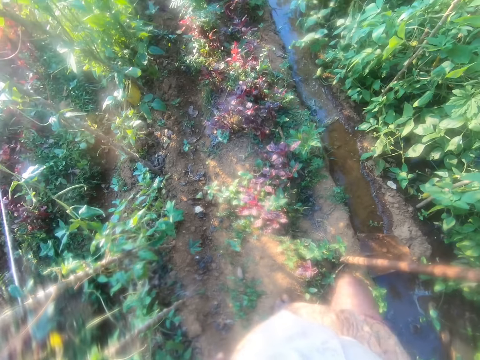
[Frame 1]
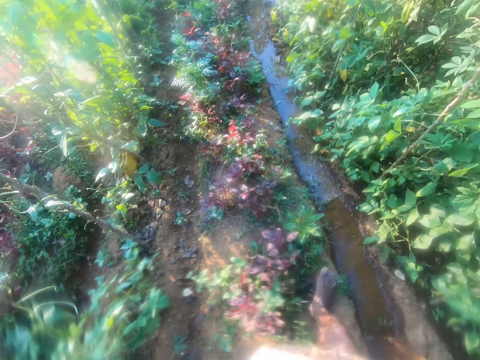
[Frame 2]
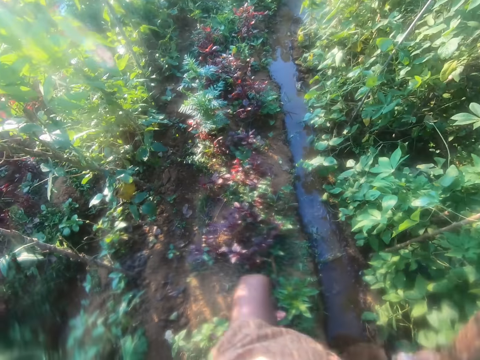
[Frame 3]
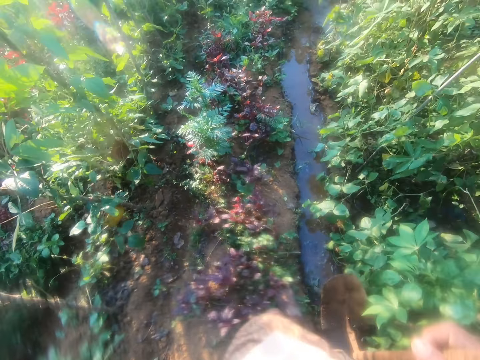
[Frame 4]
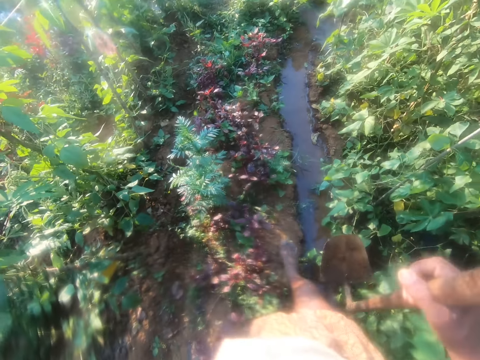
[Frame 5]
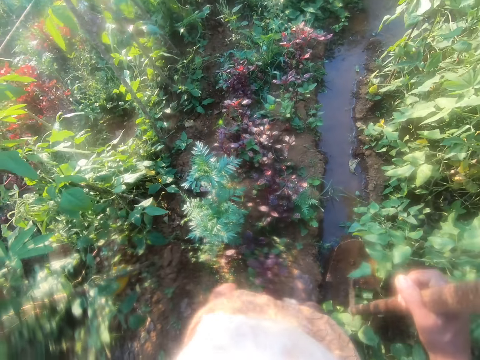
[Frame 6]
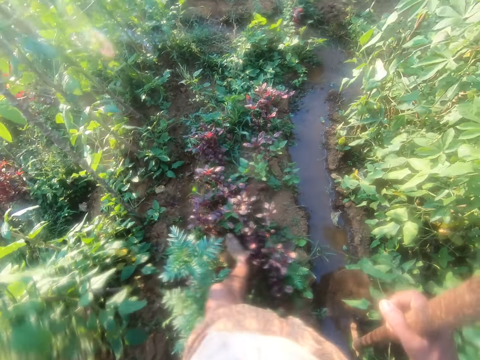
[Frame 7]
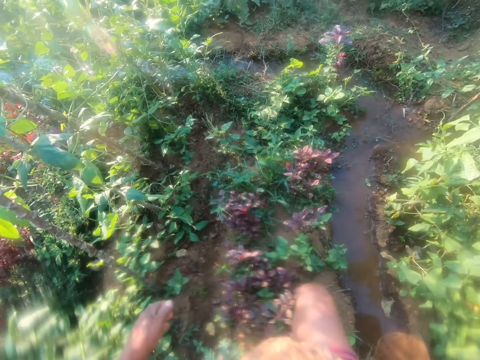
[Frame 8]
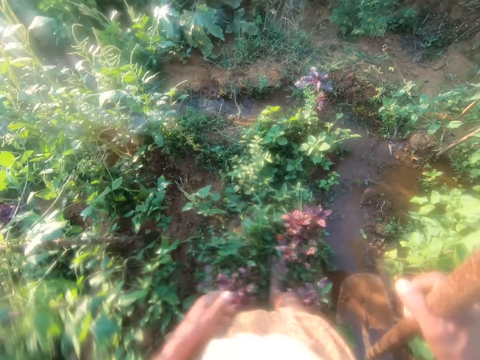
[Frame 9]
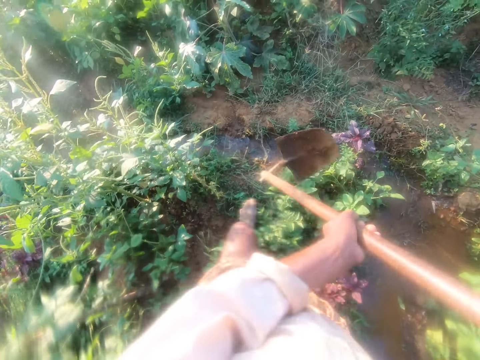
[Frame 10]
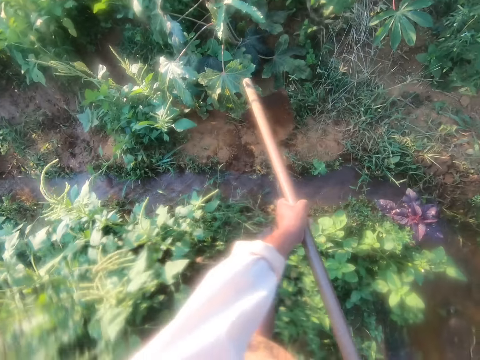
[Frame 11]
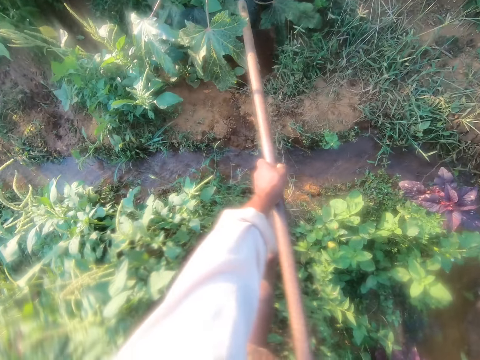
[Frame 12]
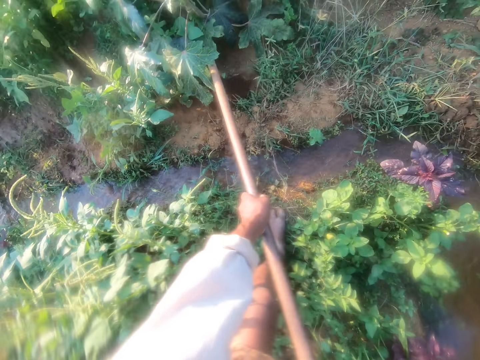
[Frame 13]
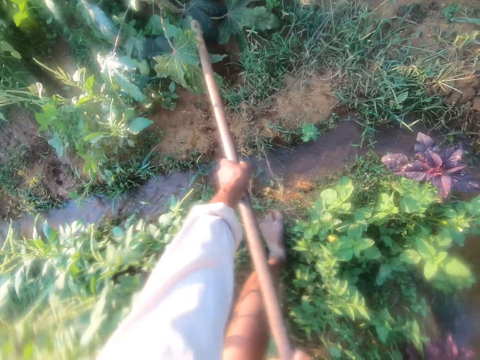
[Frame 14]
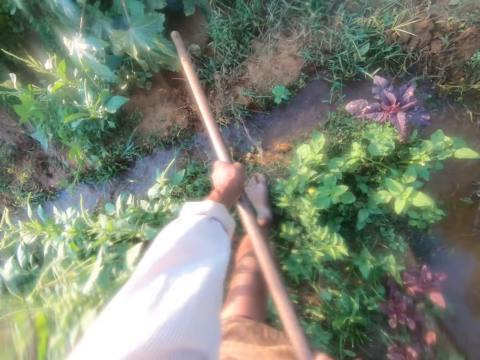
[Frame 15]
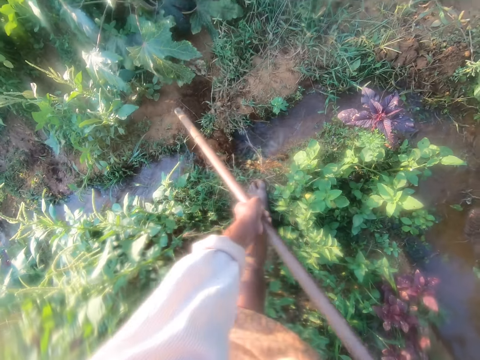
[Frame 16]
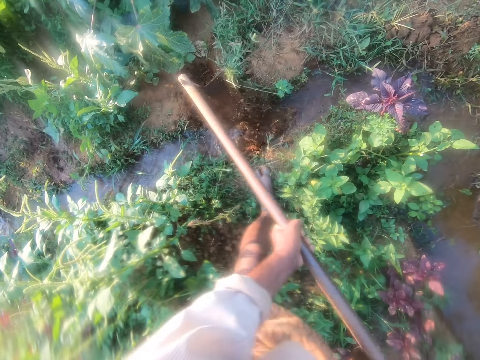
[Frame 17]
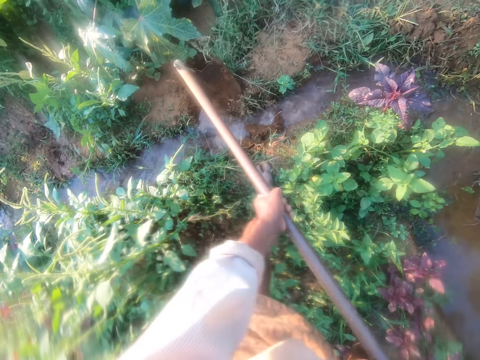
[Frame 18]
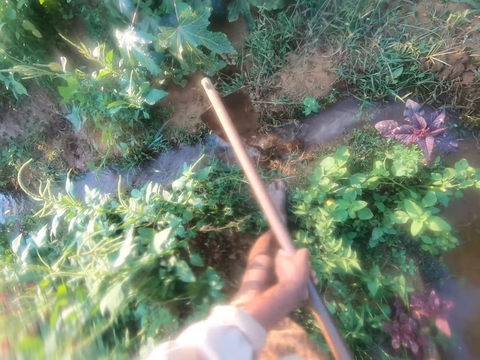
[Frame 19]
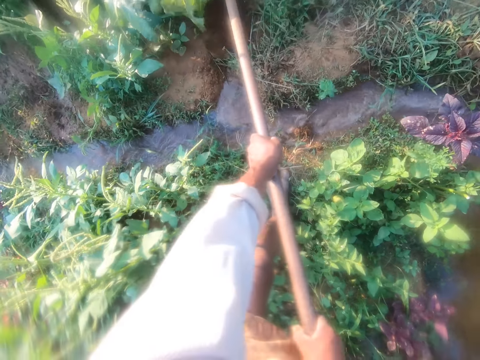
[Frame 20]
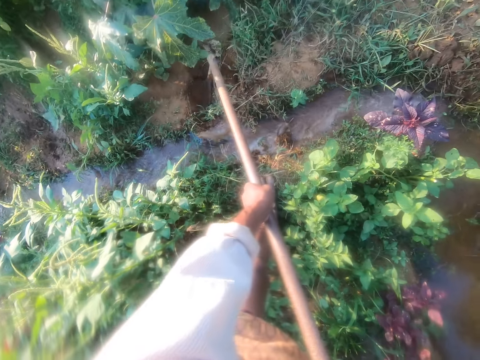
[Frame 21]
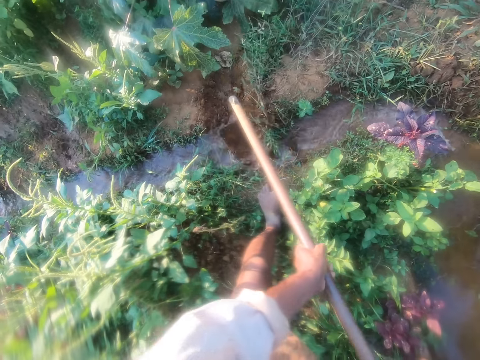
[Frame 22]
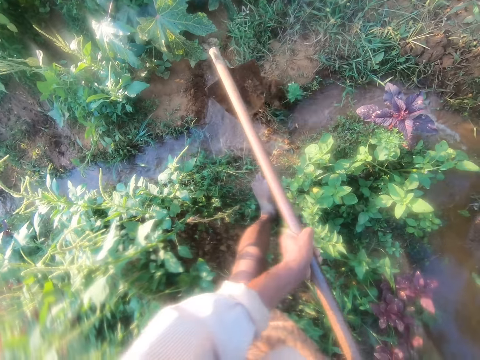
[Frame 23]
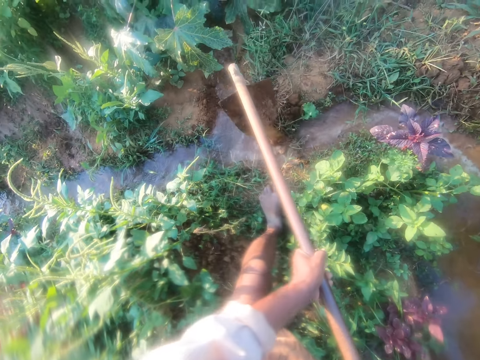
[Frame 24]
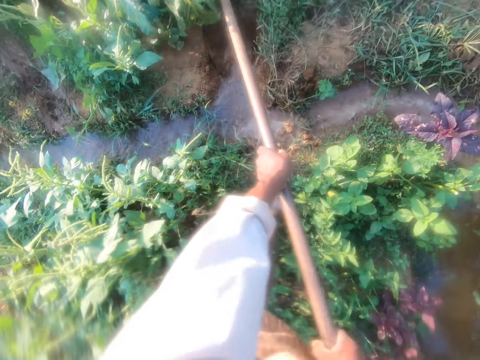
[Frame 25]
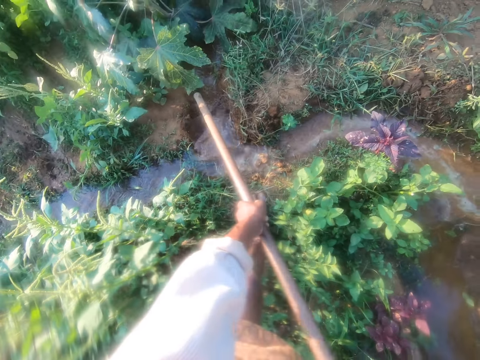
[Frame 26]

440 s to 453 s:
The camera wearer walks around. They dig a hole with a hoe.

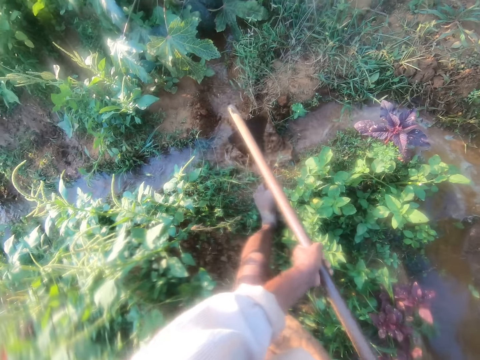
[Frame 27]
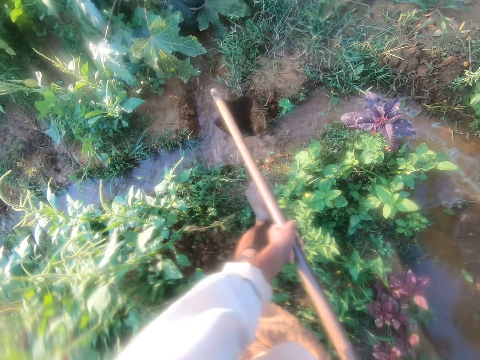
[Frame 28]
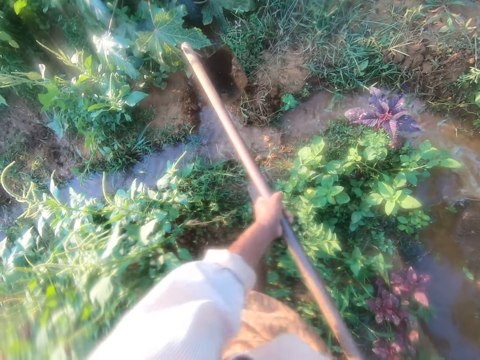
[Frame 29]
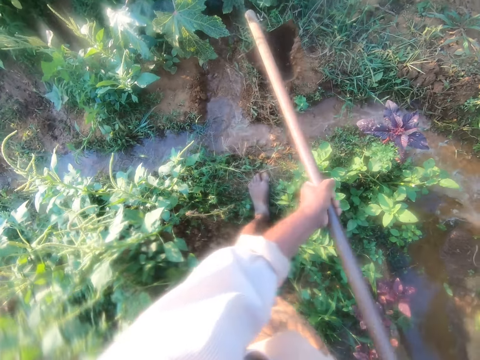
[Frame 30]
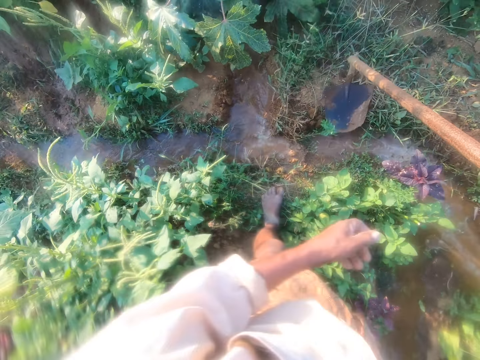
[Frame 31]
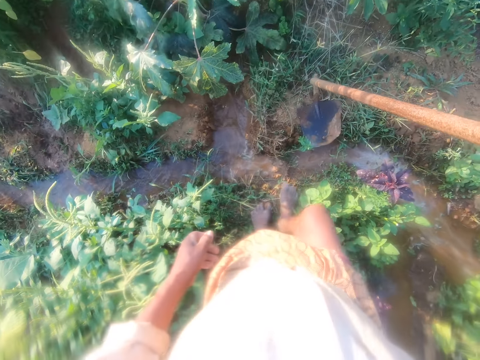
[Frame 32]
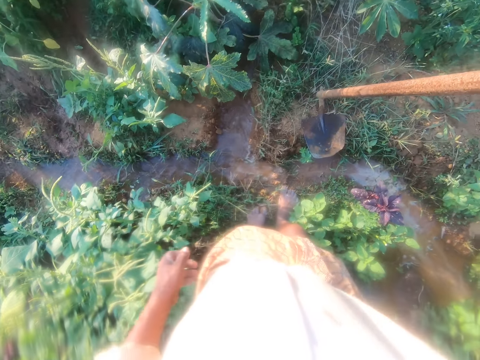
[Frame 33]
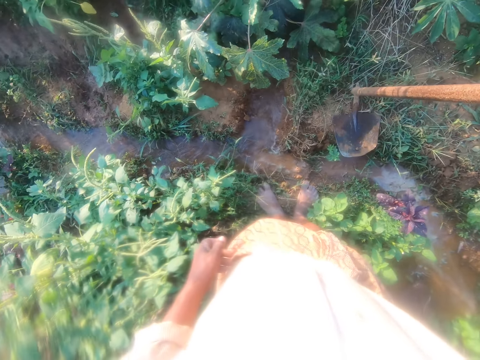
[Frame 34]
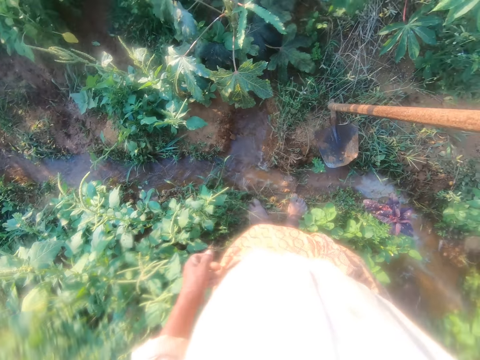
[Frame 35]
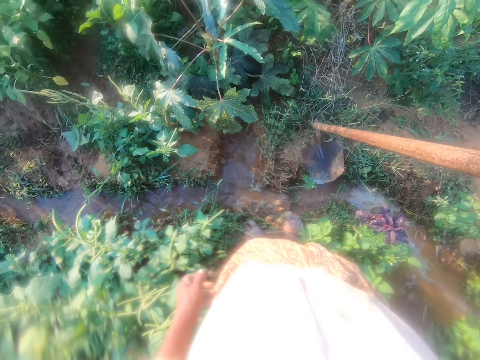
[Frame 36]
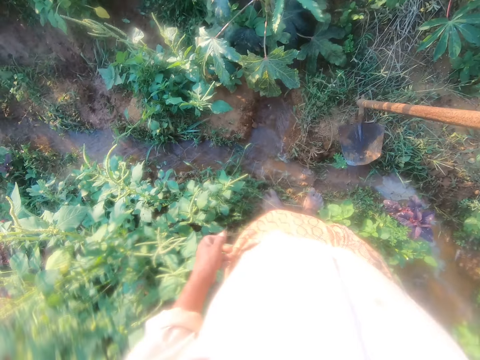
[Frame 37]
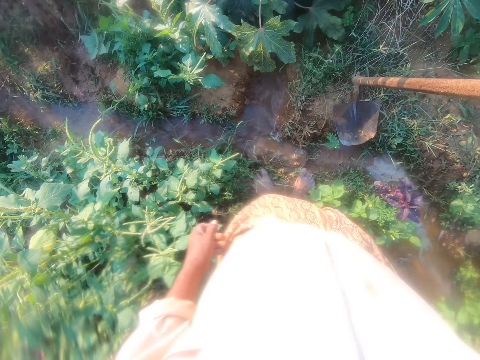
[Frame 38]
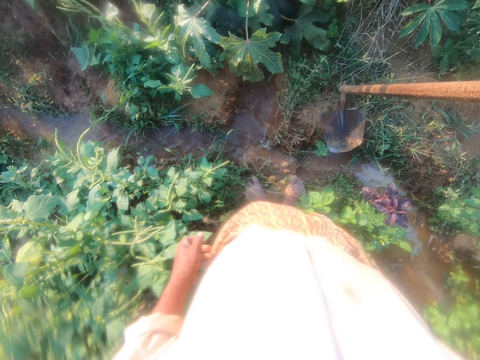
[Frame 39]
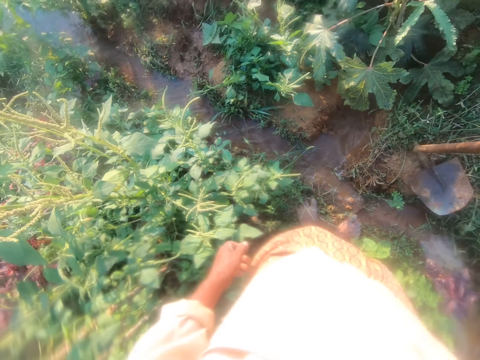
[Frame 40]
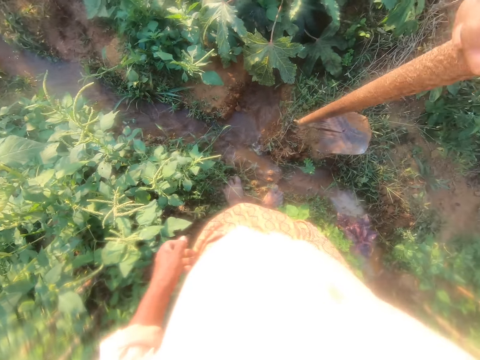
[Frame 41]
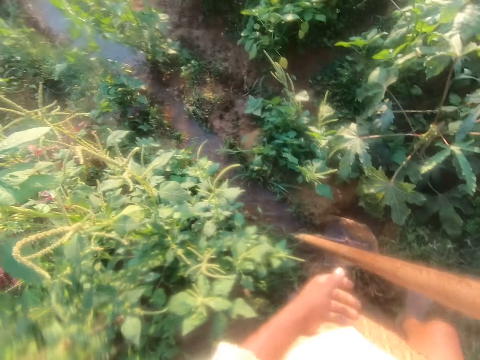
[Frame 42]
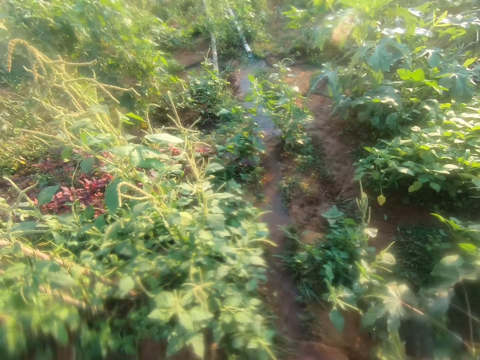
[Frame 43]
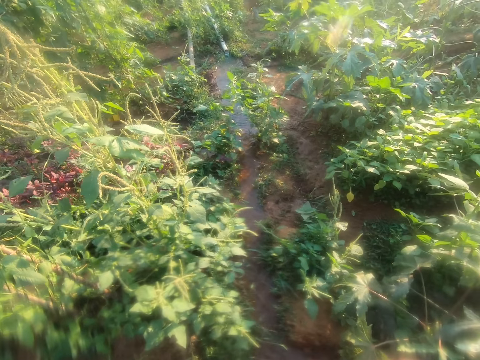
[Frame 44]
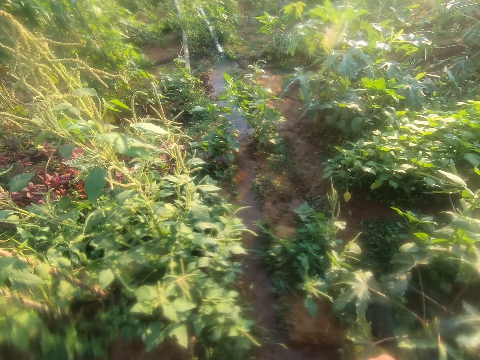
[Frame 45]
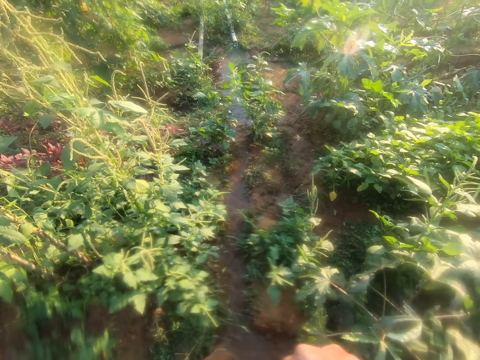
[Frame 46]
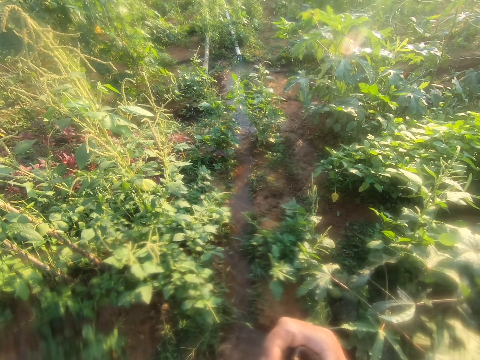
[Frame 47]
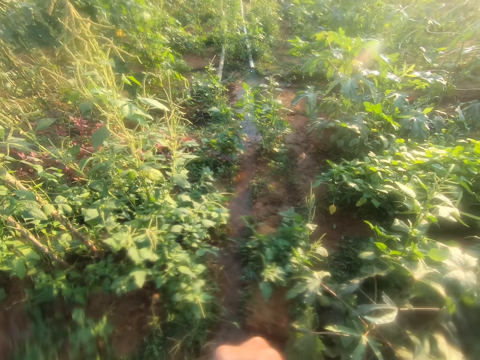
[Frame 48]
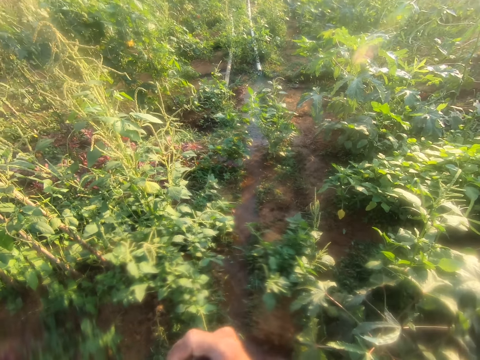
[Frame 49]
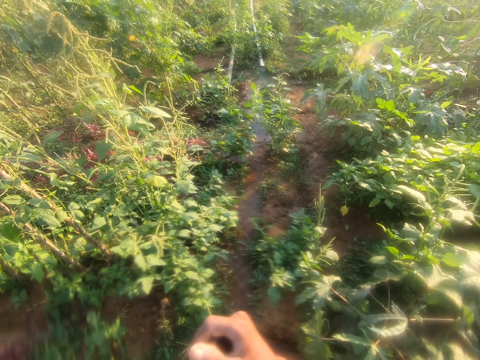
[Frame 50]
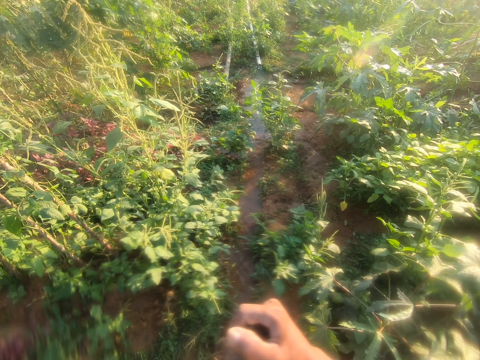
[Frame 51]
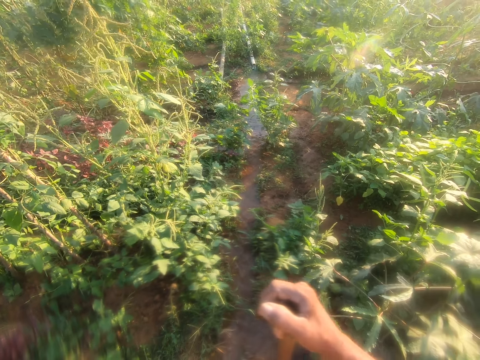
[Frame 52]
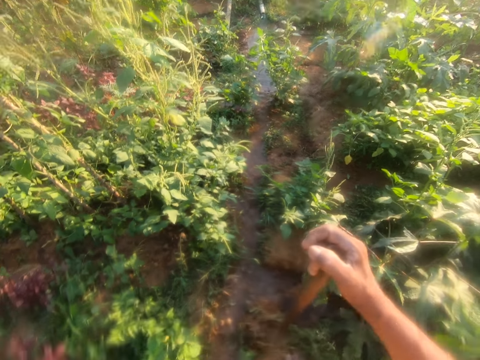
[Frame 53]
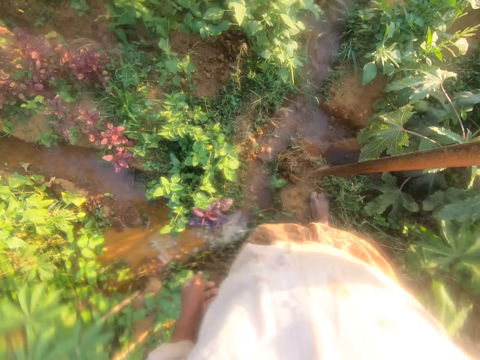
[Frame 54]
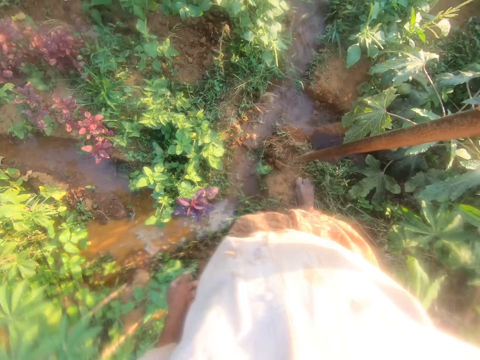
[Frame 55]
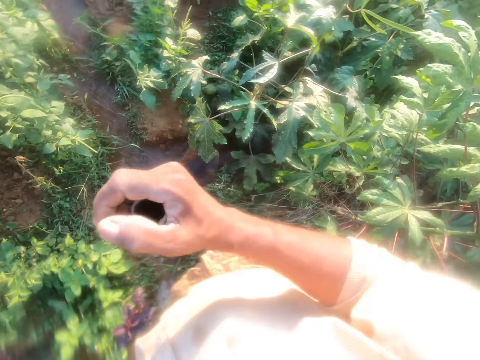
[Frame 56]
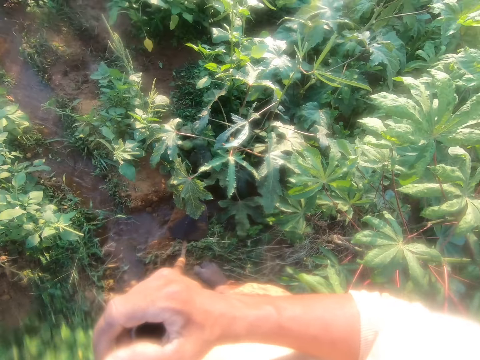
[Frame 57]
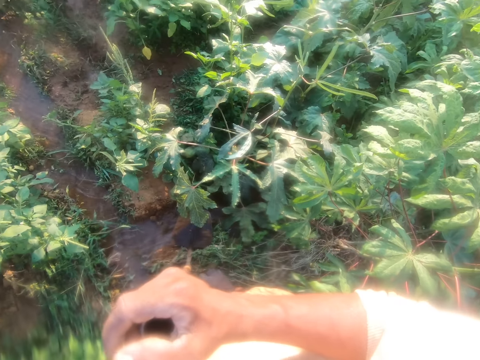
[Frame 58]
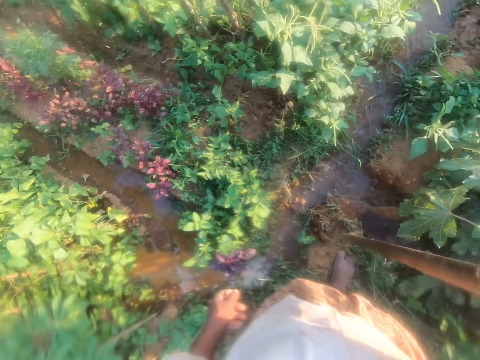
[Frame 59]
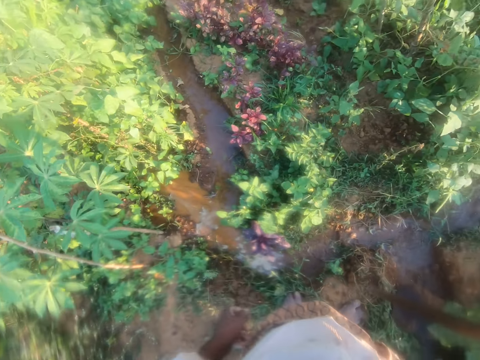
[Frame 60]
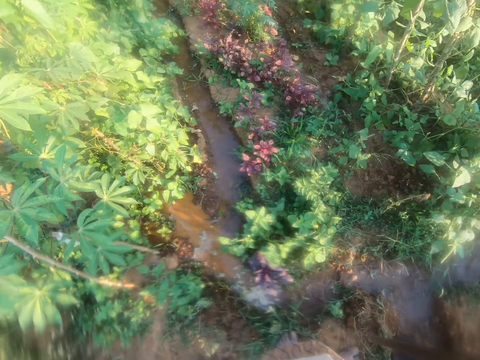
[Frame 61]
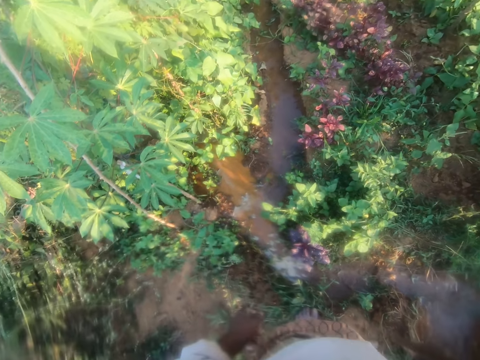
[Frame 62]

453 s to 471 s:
The camera wearer looks around.
